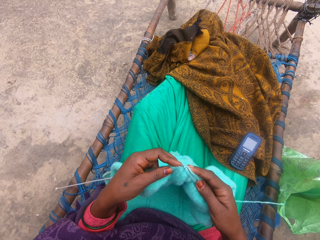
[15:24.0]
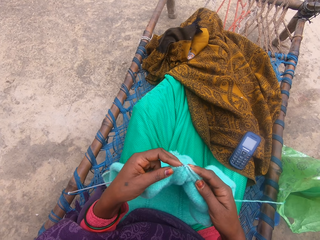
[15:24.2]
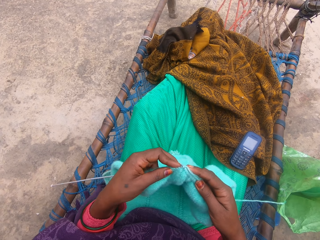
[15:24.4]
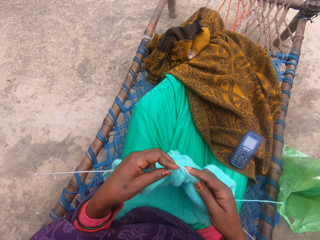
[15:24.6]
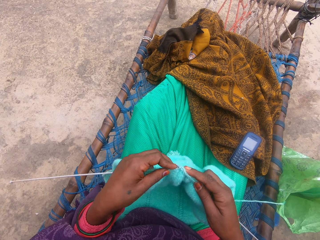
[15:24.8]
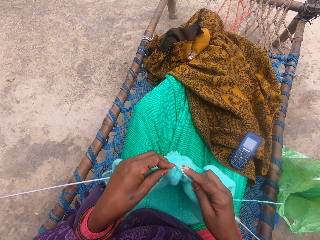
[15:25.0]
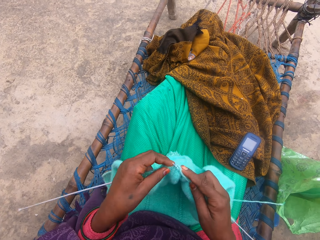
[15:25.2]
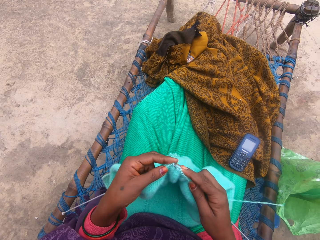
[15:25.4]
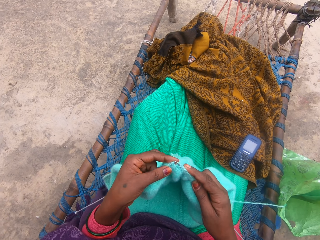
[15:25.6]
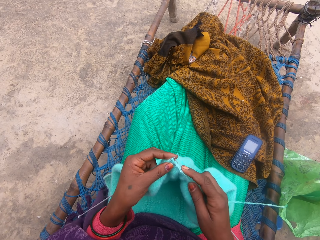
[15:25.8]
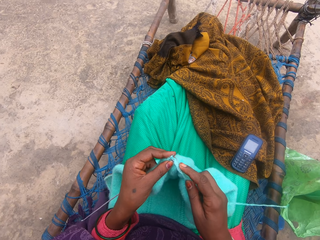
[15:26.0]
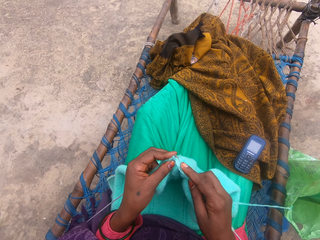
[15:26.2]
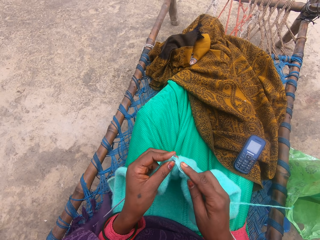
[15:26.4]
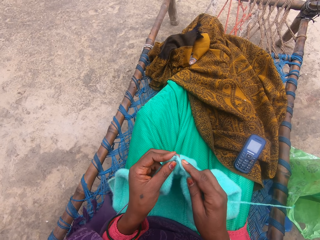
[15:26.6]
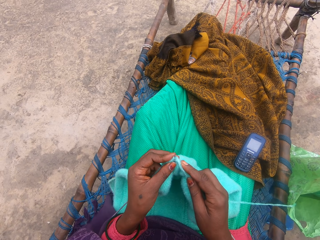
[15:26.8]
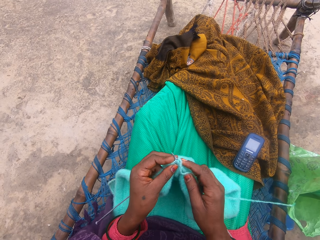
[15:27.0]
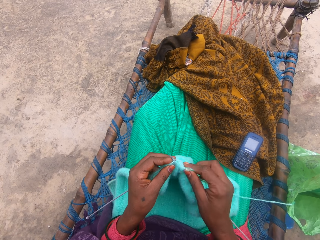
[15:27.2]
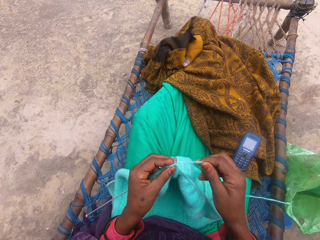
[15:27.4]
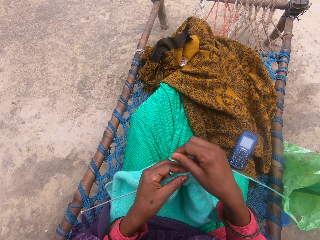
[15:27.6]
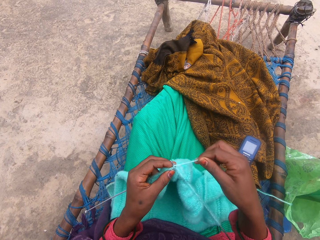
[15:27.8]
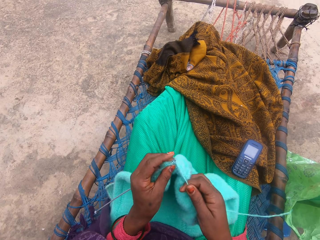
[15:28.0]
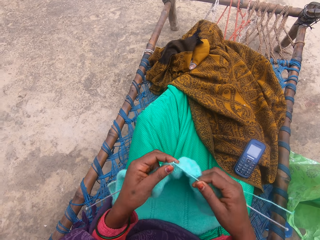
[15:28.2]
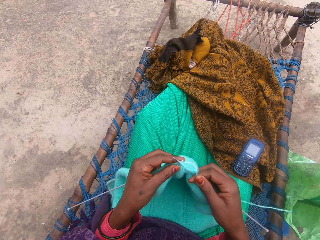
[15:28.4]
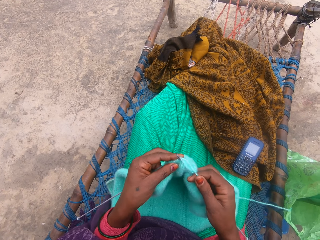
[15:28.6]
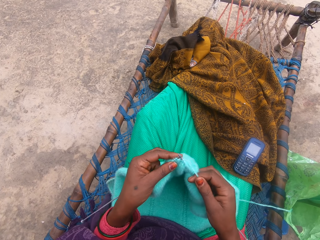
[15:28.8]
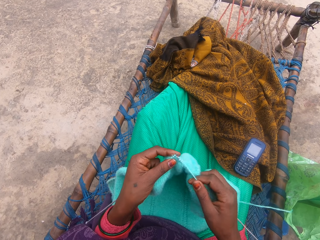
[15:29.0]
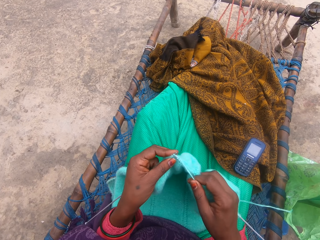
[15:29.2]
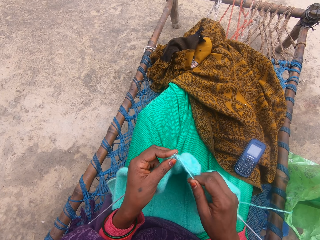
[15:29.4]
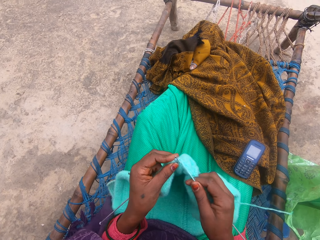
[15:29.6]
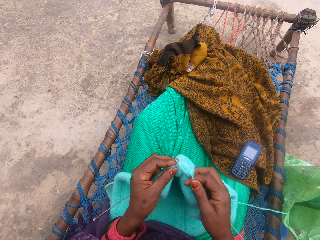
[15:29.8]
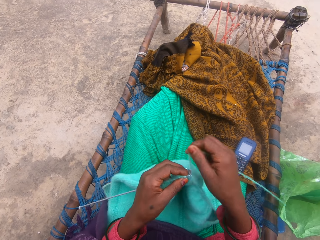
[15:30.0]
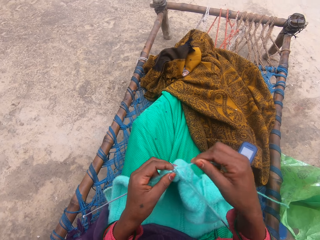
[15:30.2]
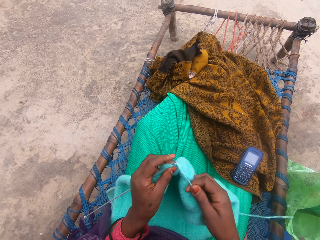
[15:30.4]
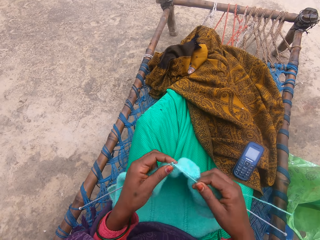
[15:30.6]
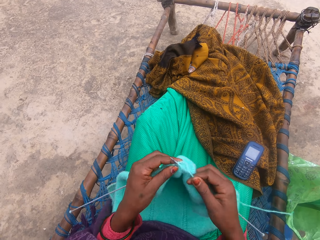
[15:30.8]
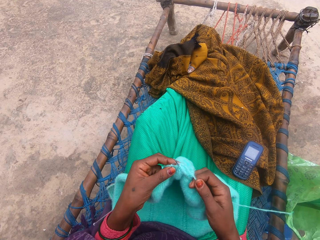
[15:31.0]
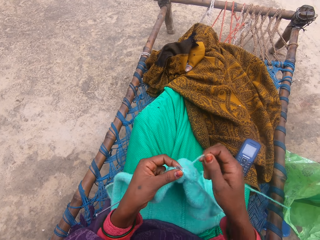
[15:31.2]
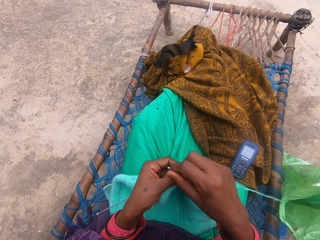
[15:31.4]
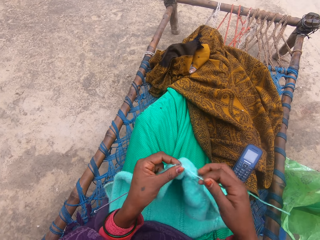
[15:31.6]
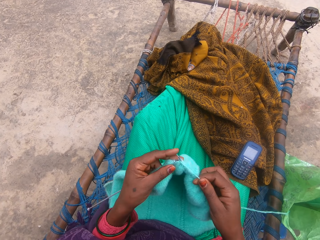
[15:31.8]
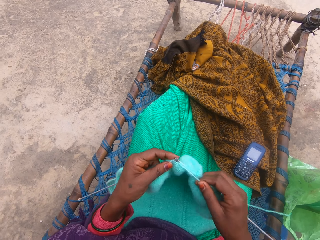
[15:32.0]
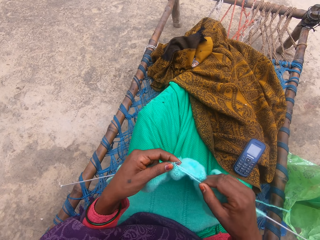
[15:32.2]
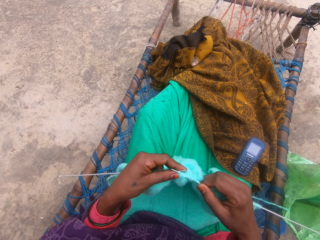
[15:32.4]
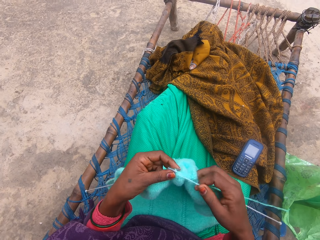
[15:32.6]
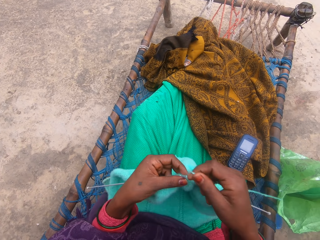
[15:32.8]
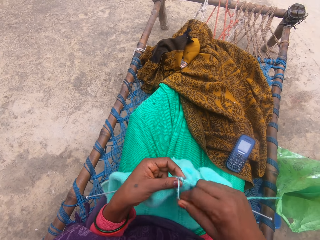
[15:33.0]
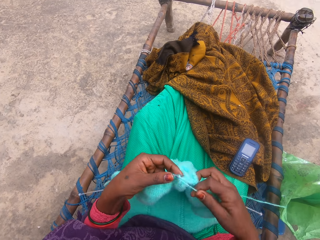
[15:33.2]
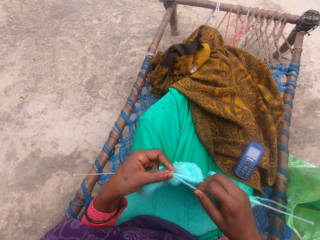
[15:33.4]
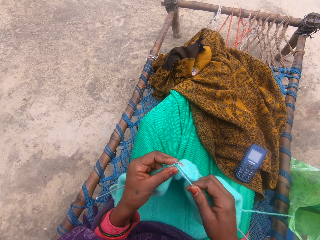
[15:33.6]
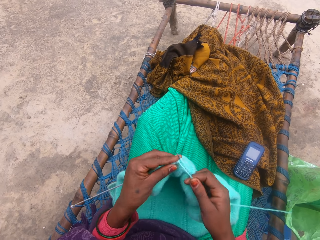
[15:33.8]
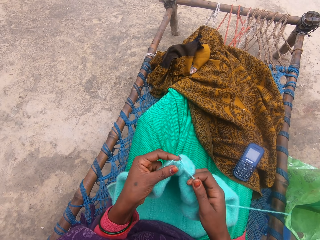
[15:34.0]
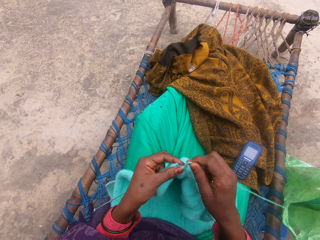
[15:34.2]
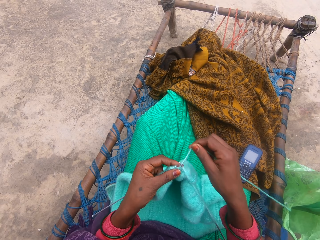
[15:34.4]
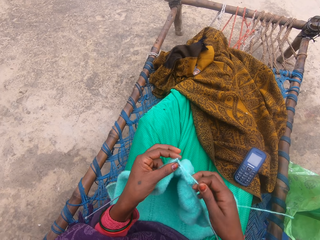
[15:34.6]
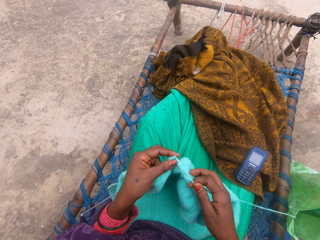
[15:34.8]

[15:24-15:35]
The camera wearer knits the fabric.

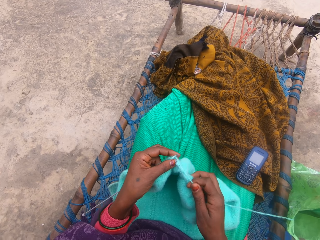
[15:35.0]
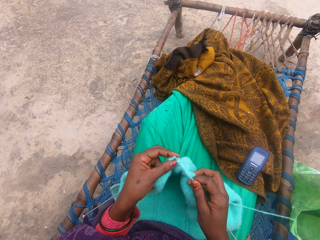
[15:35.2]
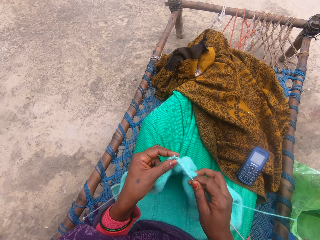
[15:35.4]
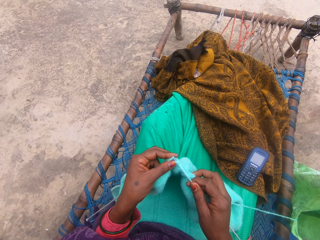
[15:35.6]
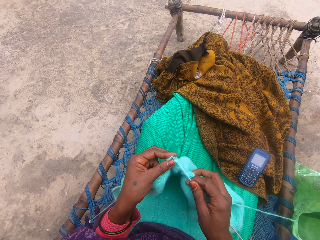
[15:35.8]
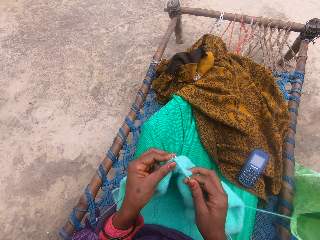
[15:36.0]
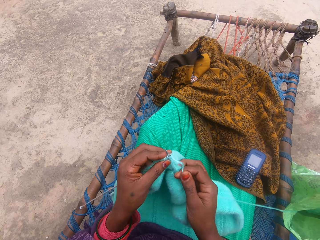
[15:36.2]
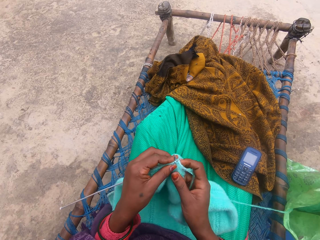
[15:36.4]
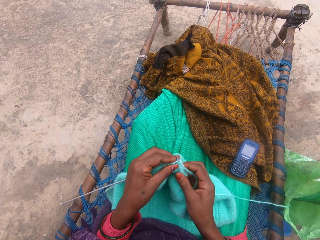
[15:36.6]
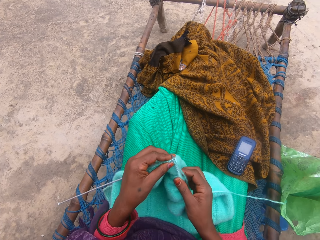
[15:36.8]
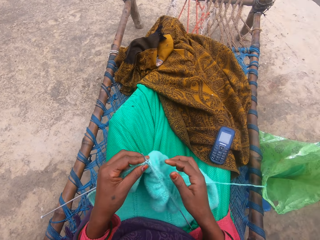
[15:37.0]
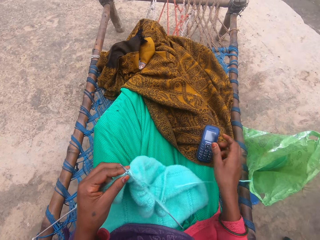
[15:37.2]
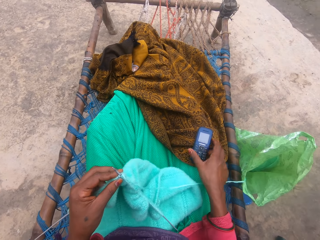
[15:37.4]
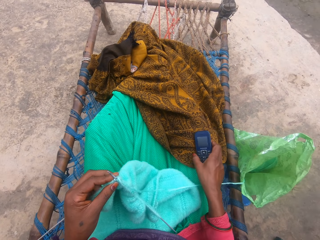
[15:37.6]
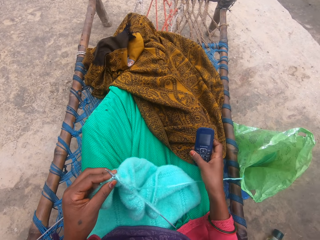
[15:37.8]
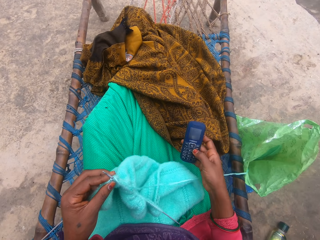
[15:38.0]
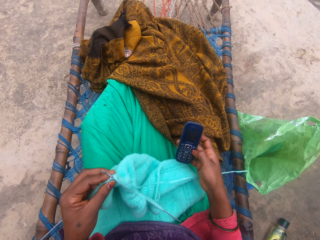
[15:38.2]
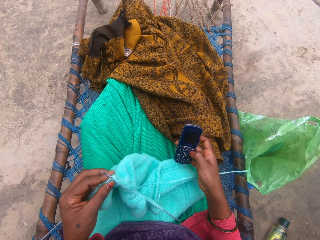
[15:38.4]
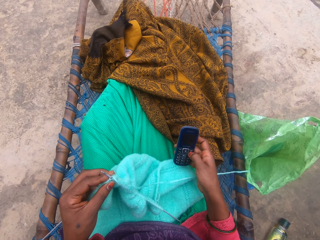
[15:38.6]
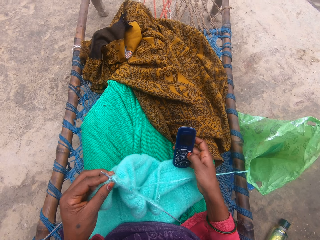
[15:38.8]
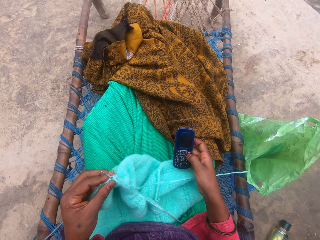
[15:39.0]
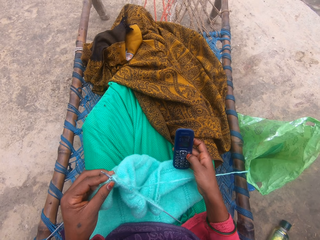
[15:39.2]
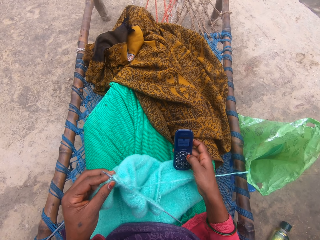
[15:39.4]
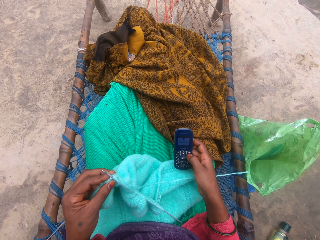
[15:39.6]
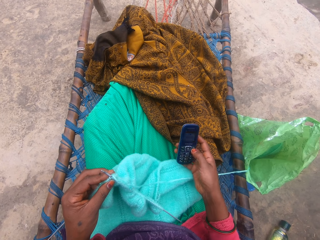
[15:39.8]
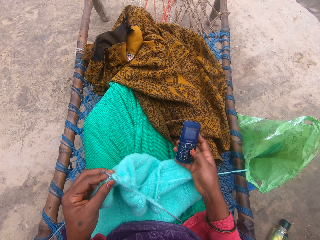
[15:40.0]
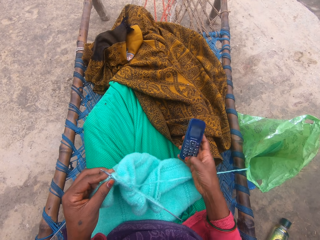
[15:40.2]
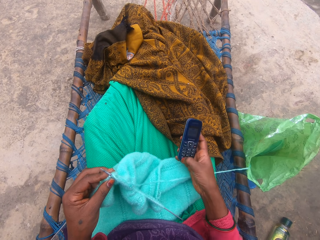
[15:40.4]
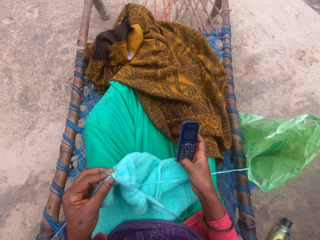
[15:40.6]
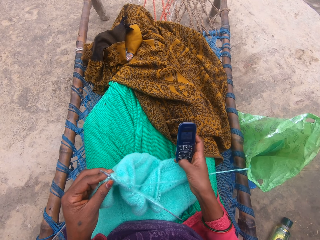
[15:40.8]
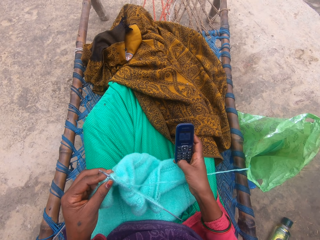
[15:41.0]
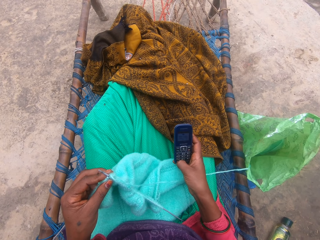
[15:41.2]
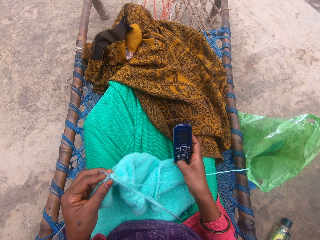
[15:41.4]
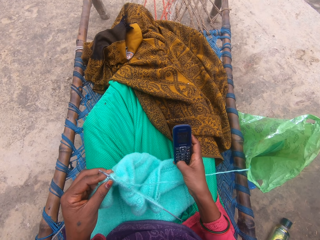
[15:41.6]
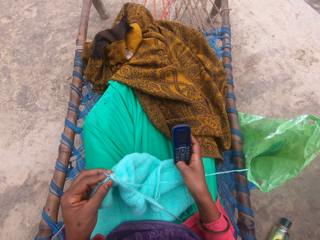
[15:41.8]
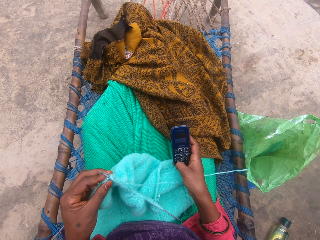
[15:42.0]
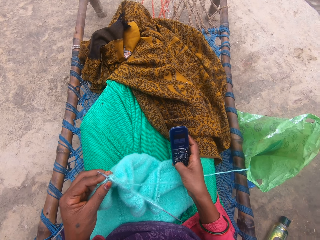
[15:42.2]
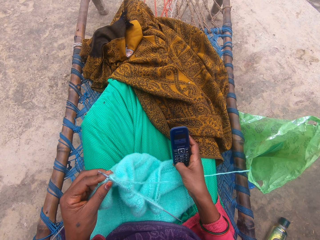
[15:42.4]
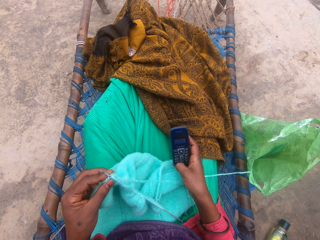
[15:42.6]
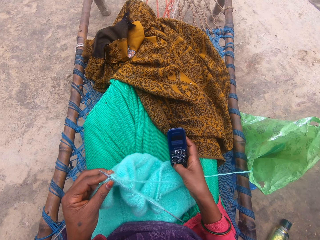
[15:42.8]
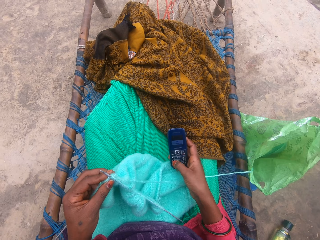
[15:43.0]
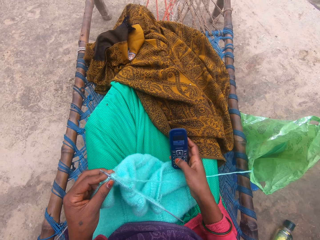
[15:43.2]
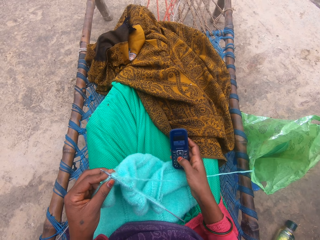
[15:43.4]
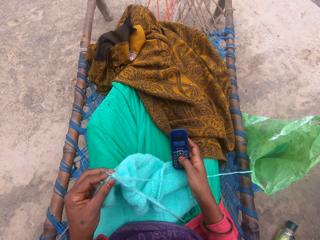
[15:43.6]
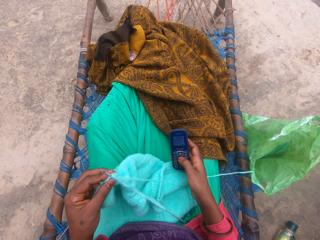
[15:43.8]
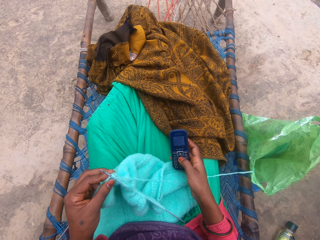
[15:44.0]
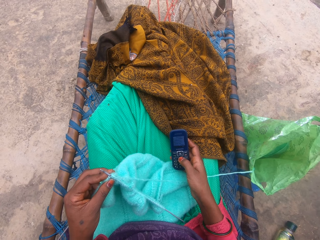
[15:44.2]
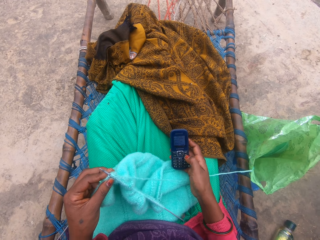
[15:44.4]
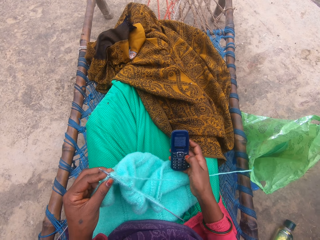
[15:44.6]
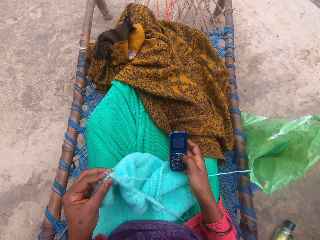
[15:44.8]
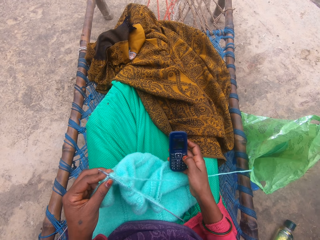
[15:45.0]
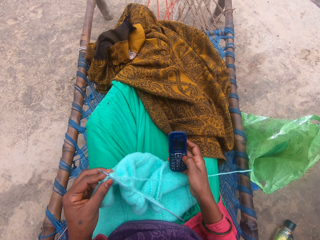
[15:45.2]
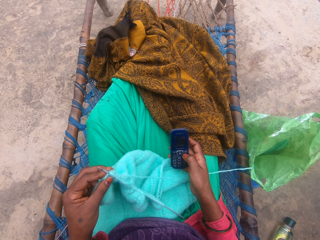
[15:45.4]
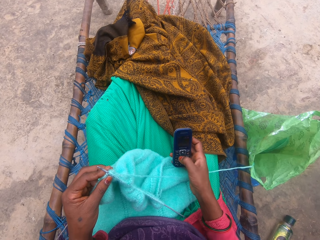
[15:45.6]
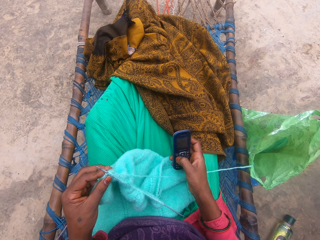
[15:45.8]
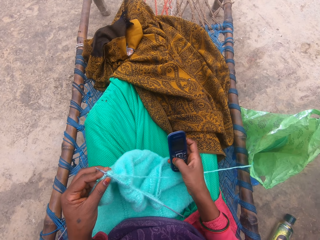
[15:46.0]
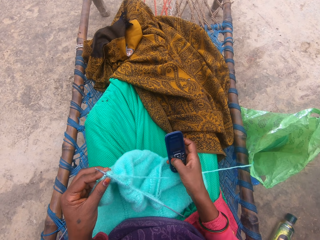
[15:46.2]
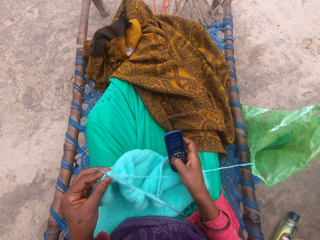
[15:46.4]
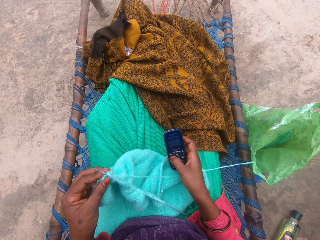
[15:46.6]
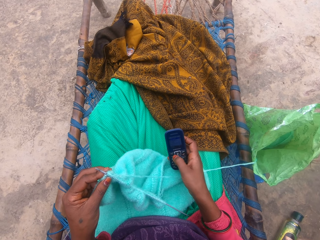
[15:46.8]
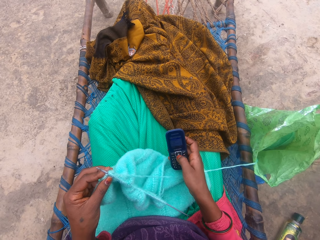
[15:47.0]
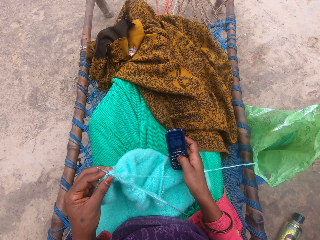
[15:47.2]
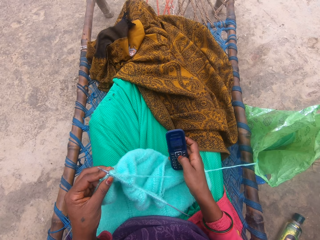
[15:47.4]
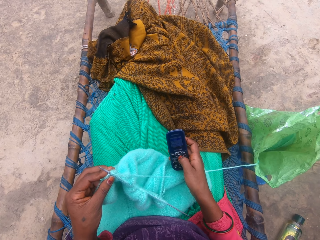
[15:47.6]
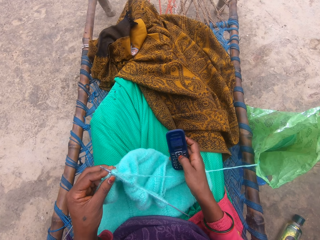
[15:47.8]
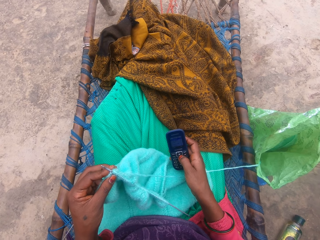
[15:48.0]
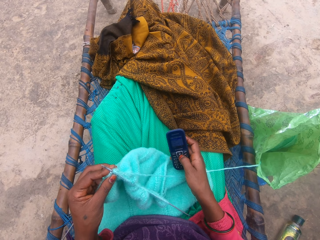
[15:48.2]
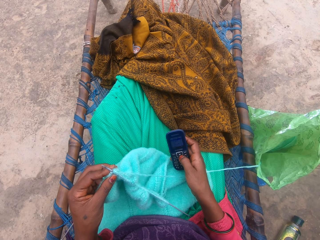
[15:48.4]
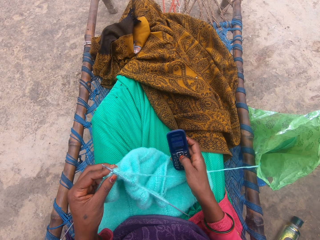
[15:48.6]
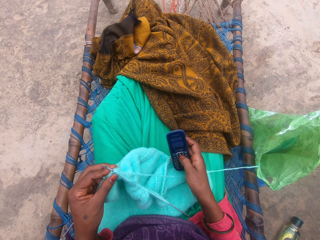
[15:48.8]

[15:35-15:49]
The camera wearer takes the phone on her lap with her right hand. She holds the phone and operates the phone.
